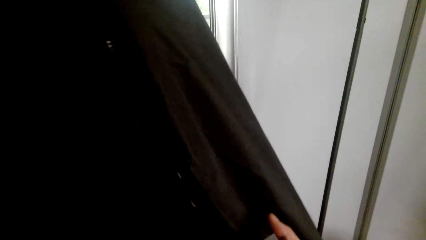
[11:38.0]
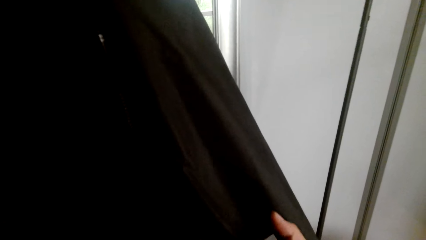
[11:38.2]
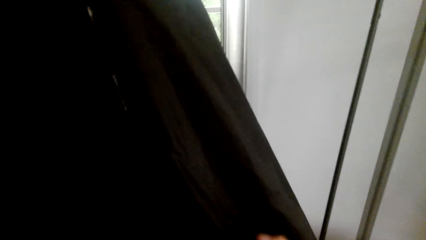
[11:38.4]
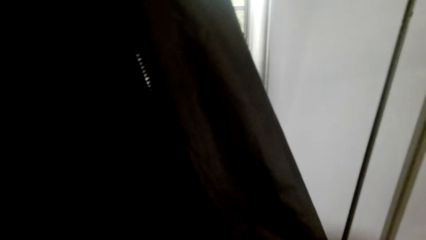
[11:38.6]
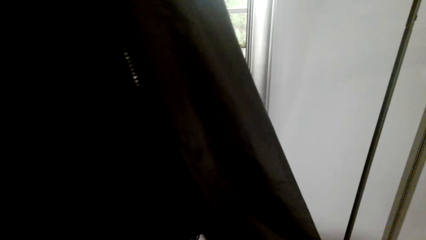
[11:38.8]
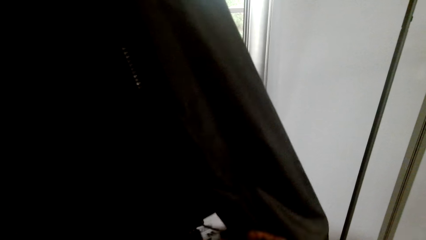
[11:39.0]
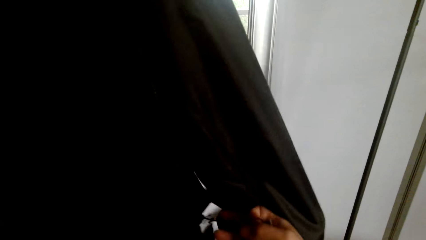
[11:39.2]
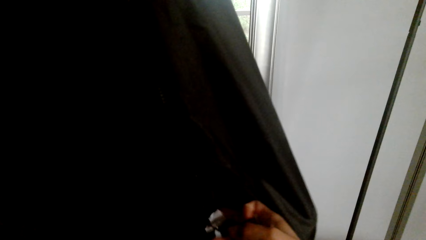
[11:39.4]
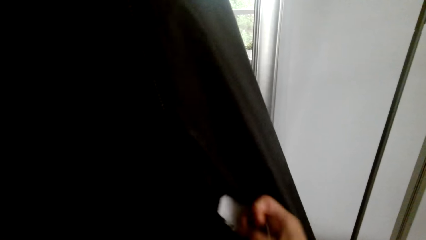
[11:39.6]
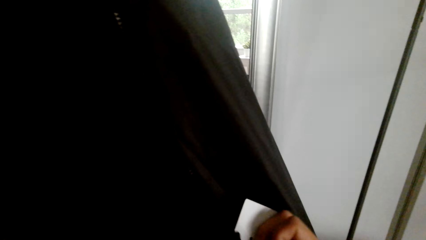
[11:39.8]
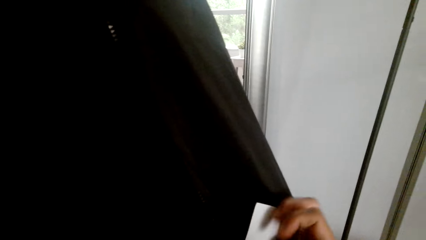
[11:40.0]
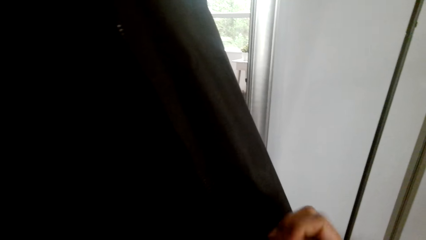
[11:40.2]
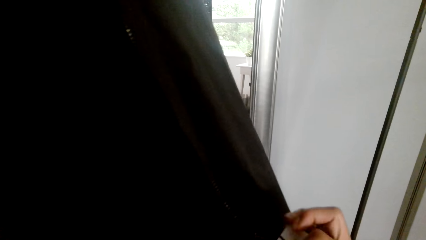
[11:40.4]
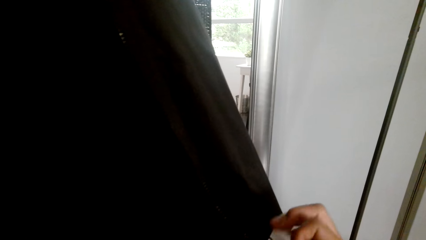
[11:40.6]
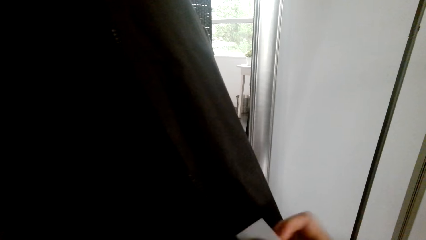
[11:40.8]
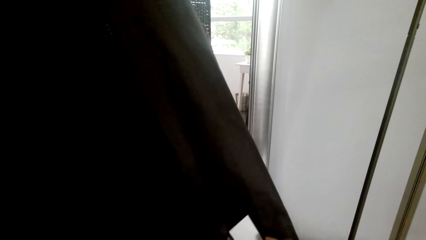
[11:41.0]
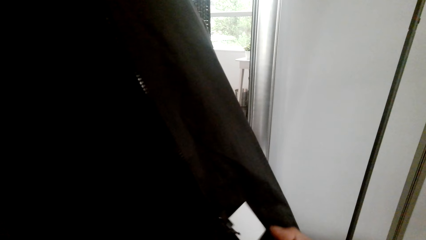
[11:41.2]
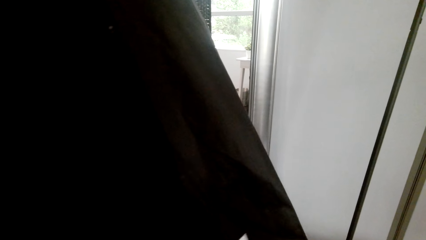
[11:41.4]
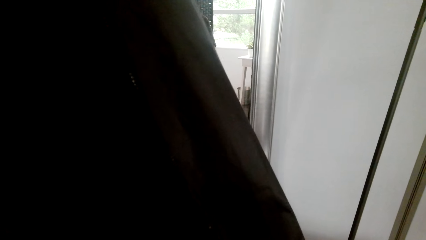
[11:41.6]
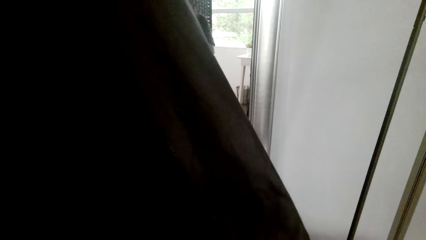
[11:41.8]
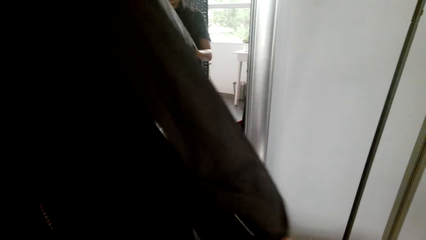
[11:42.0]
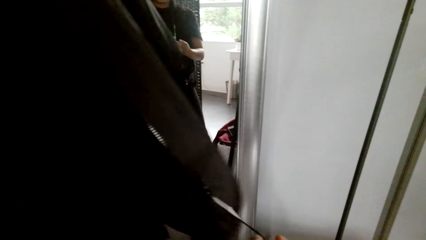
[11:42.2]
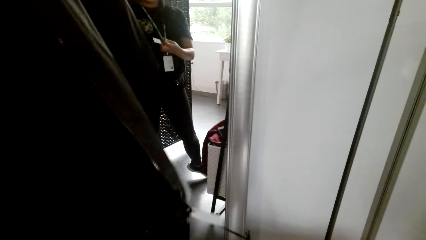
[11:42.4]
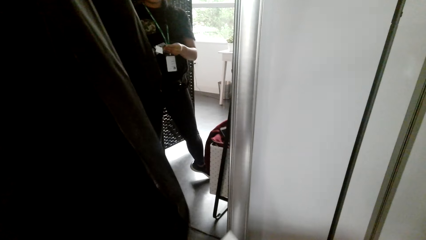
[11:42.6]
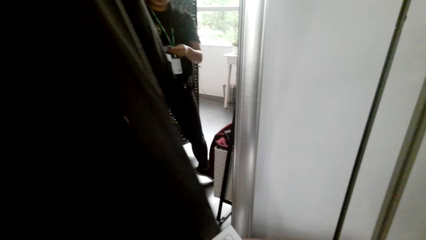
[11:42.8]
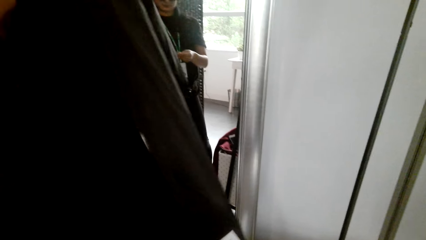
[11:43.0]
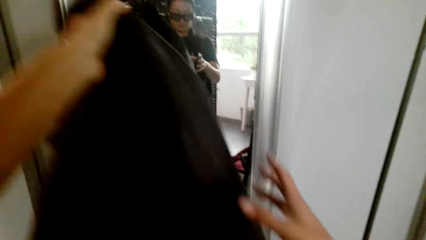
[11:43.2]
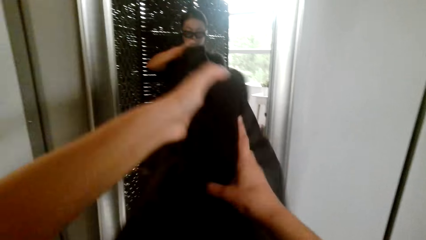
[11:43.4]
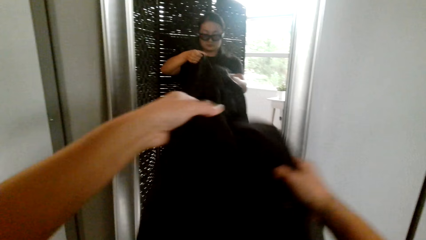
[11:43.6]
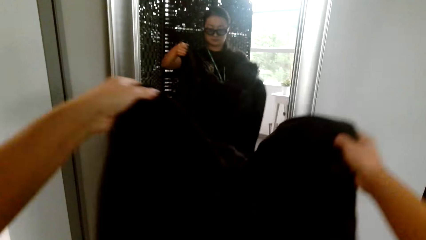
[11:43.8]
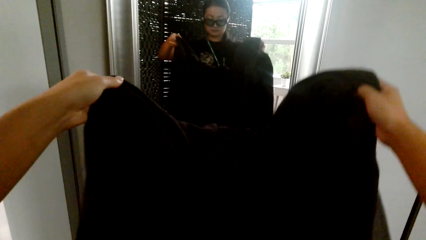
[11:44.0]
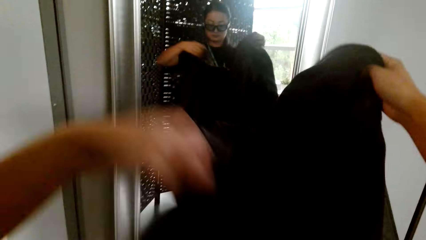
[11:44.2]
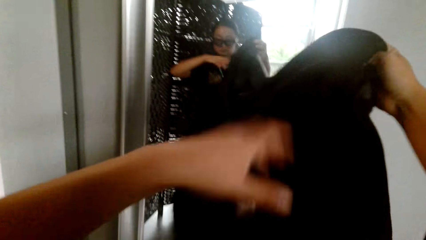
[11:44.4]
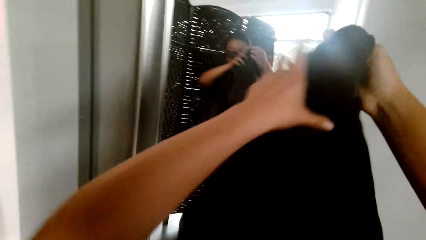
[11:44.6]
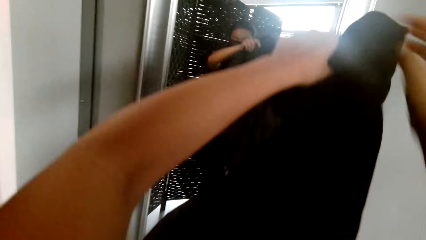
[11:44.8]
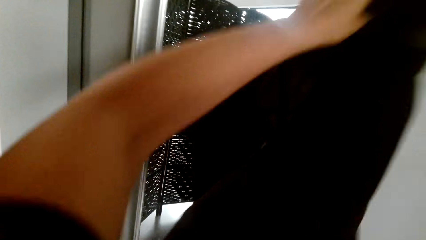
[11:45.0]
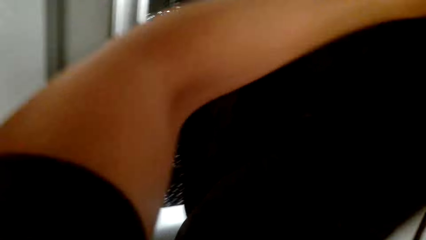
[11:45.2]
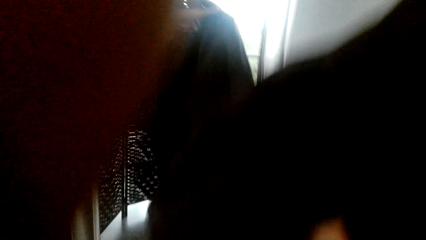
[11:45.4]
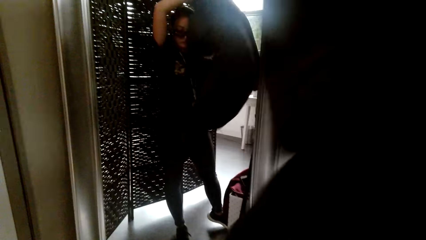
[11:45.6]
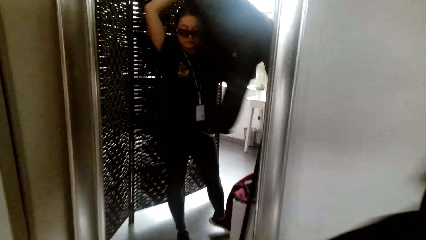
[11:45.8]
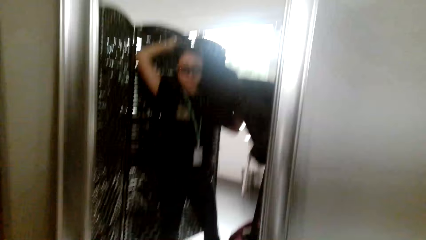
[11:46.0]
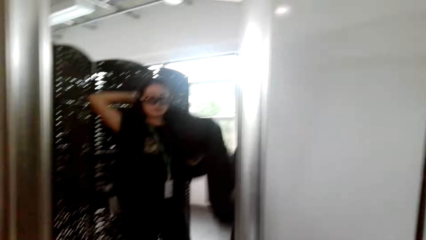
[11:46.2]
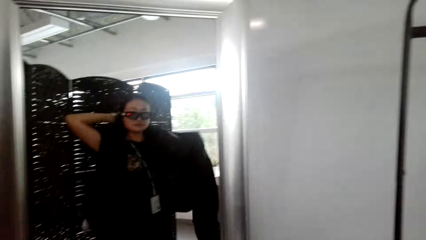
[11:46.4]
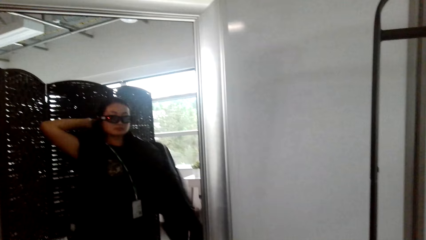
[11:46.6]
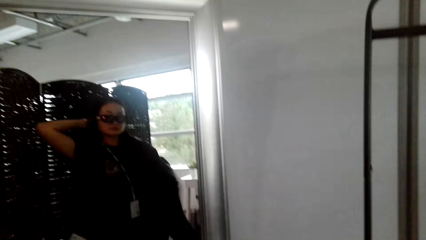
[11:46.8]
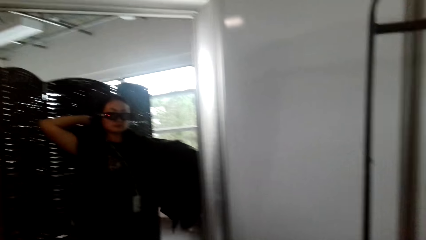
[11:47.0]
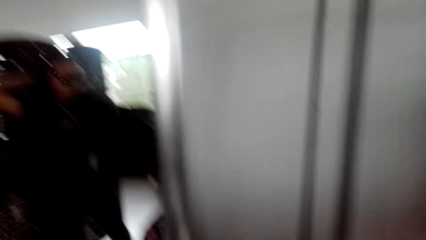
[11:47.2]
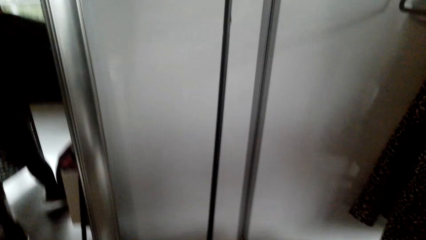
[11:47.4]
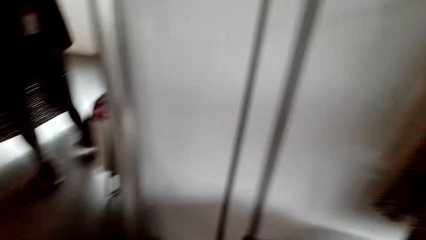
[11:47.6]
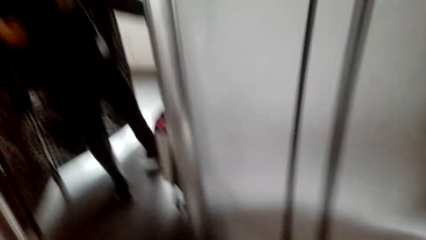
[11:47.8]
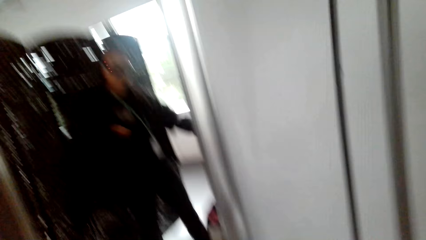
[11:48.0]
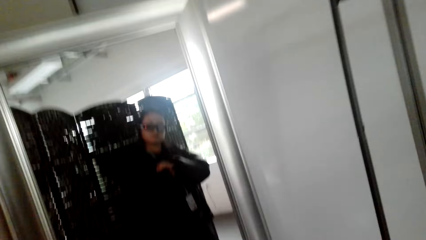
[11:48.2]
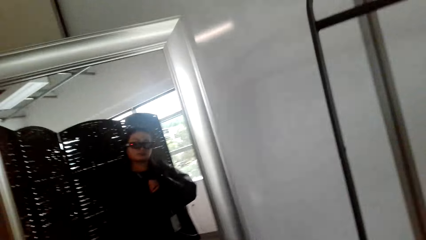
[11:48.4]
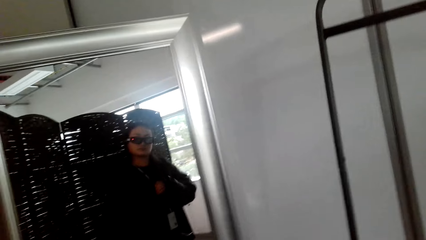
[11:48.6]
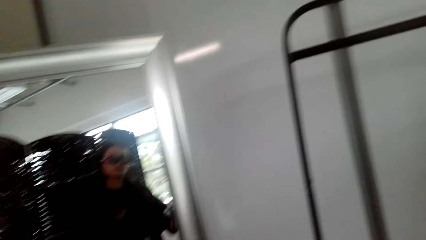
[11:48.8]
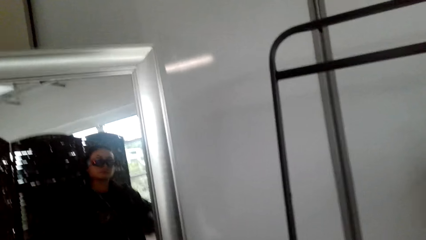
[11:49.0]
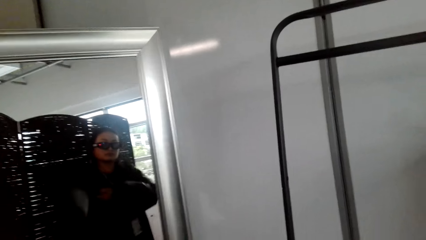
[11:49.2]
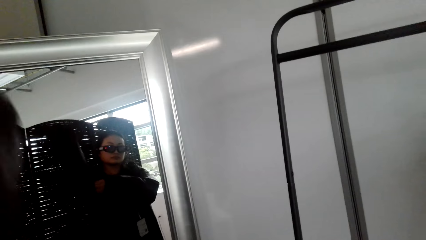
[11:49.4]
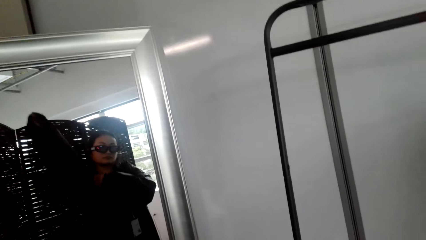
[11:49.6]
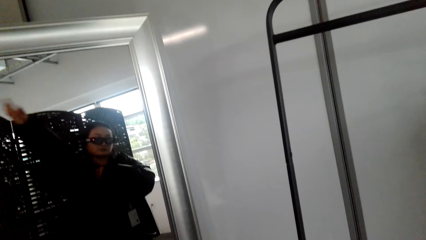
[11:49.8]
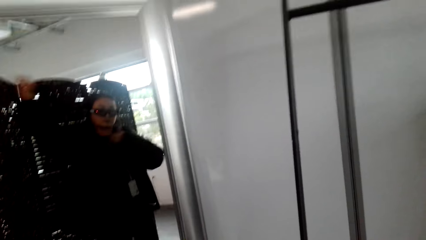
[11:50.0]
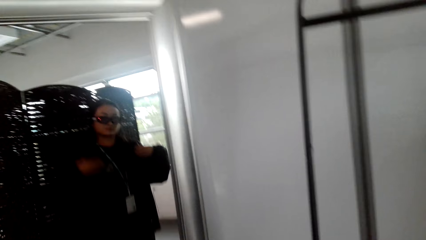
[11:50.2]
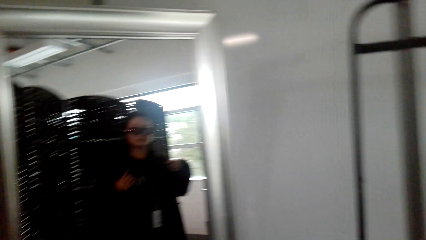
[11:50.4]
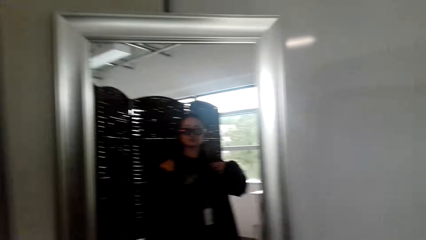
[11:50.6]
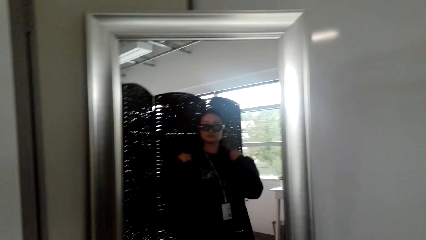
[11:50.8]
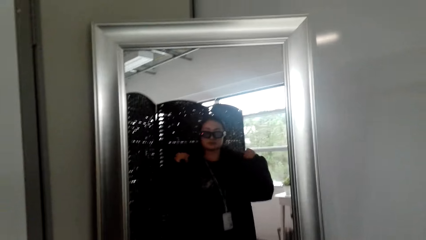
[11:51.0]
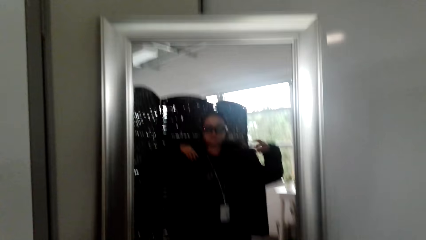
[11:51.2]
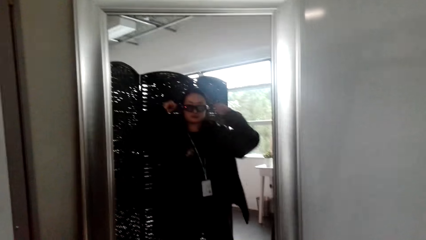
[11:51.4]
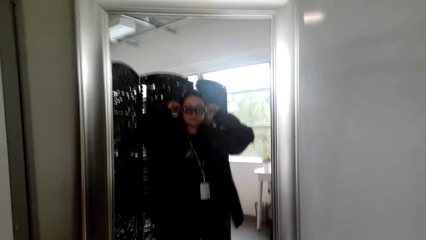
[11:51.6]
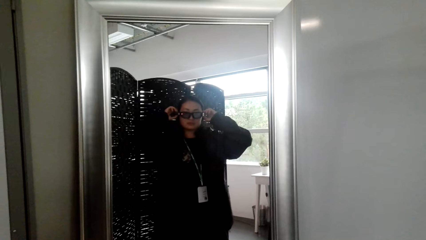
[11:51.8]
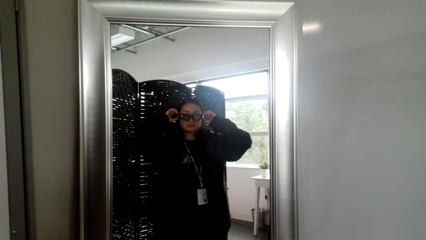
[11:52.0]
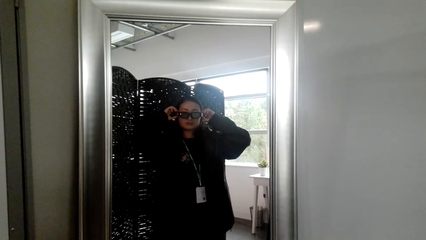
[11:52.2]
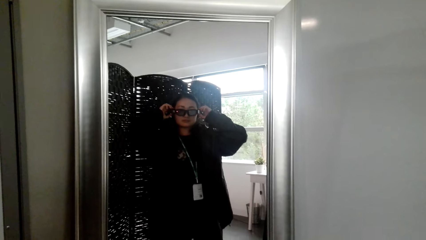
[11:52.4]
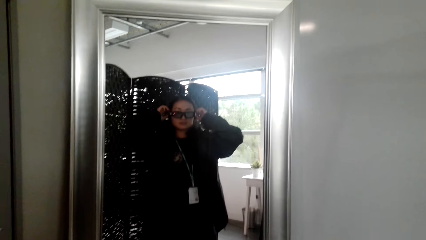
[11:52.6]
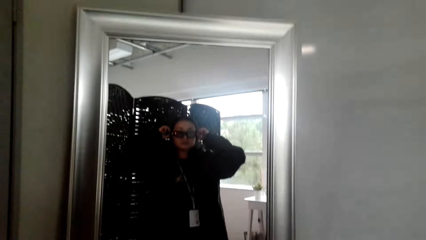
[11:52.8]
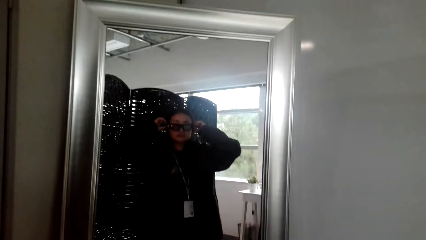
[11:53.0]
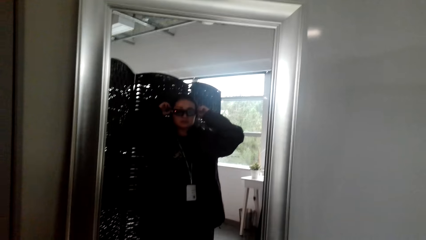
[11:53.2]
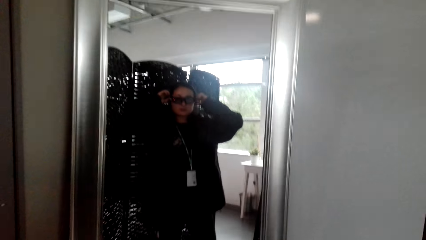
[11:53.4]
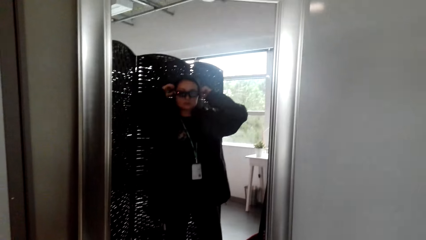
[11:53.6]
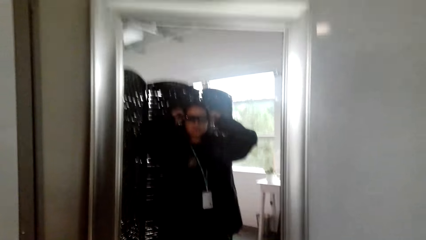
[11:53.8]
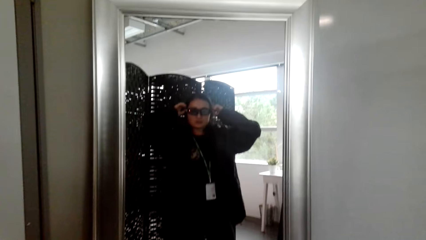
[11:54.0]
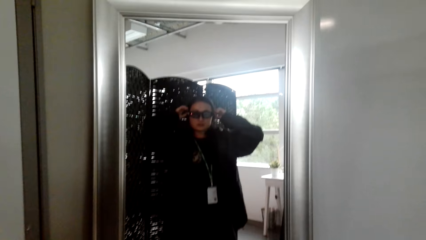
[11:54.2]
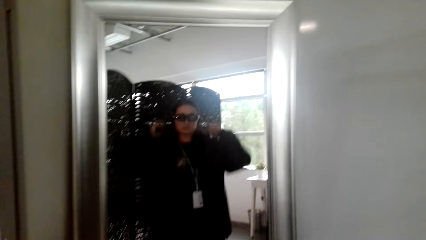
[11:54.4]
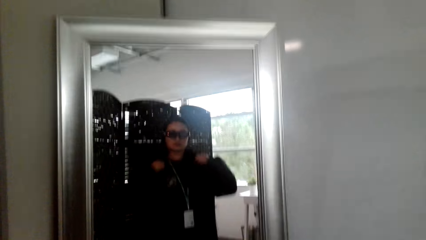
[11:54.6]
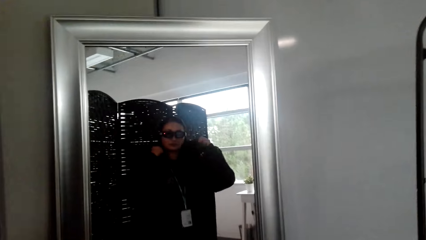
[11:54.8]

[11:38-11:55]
The camera wearer wears the jacket.
